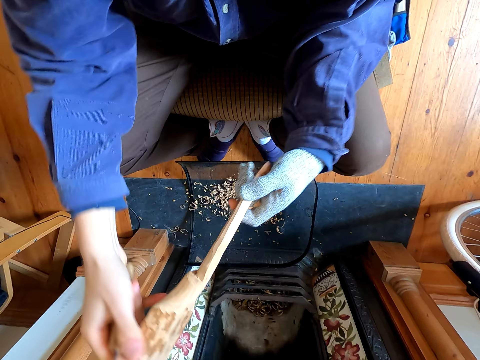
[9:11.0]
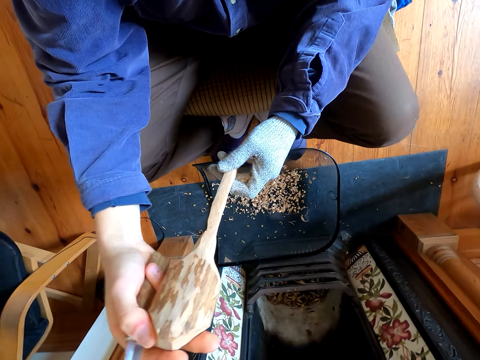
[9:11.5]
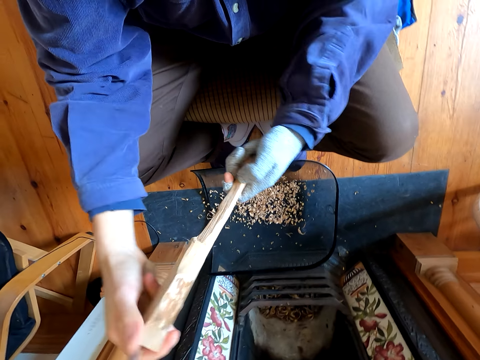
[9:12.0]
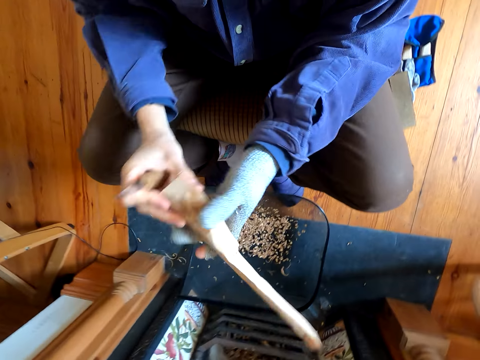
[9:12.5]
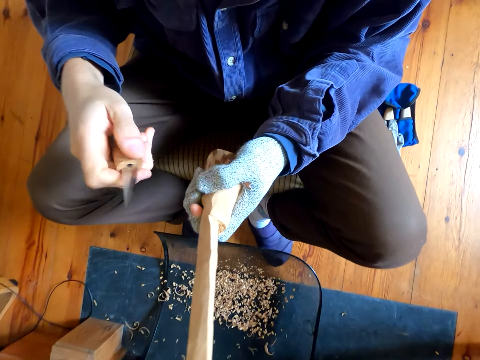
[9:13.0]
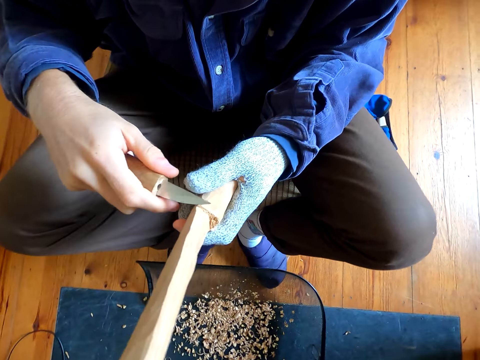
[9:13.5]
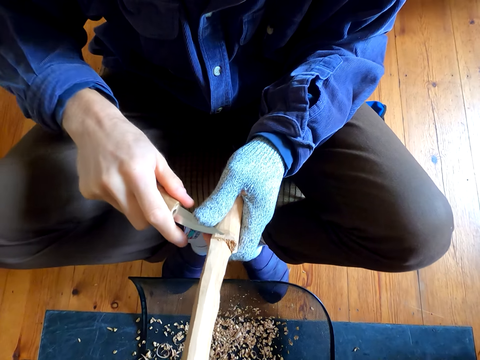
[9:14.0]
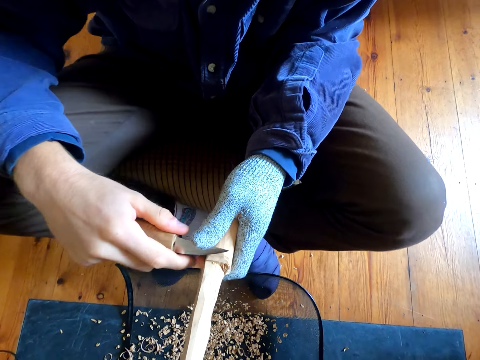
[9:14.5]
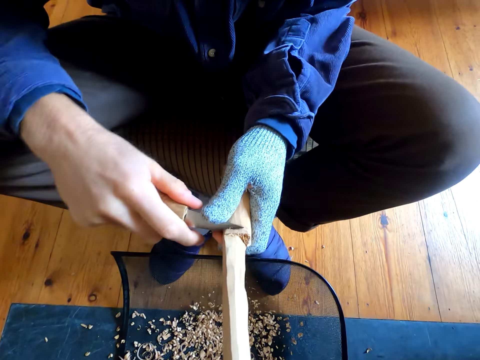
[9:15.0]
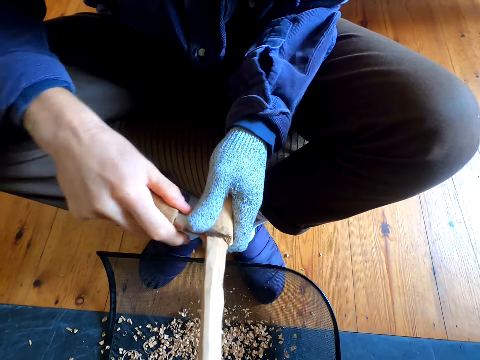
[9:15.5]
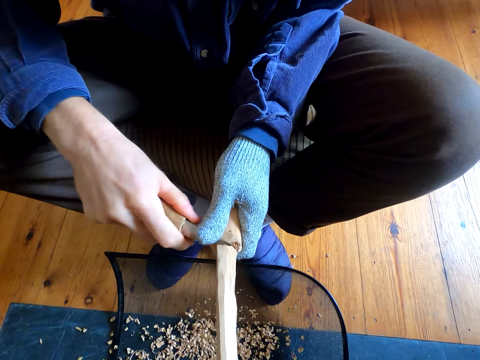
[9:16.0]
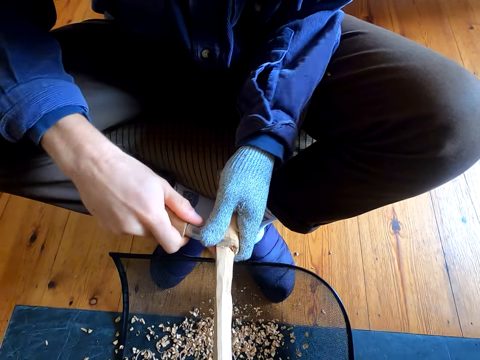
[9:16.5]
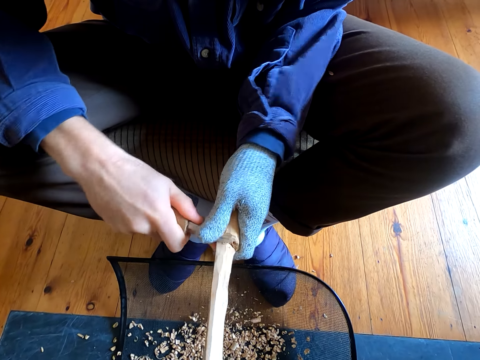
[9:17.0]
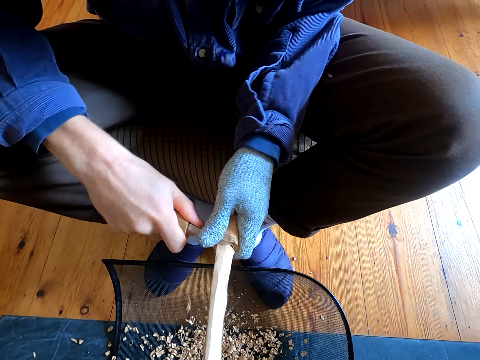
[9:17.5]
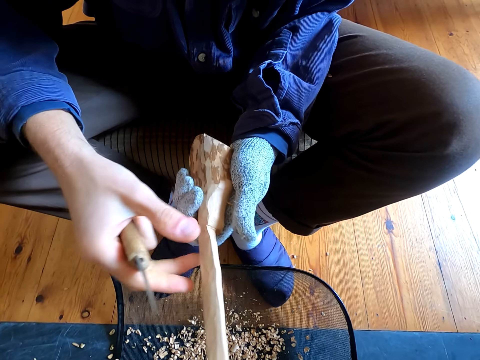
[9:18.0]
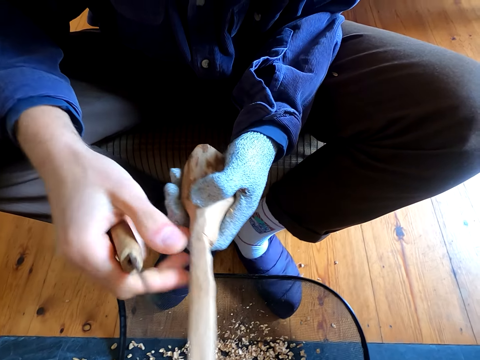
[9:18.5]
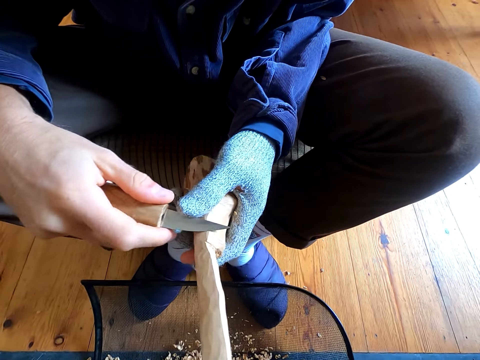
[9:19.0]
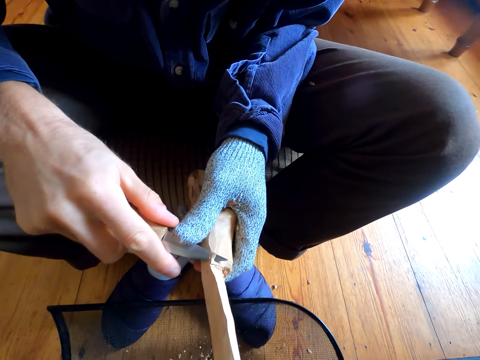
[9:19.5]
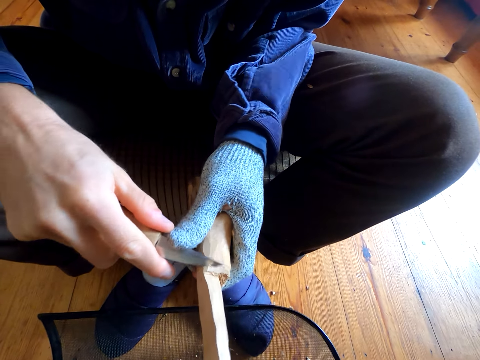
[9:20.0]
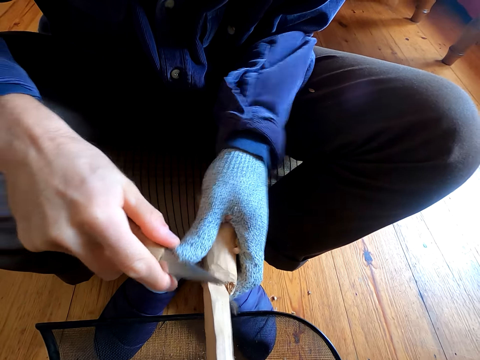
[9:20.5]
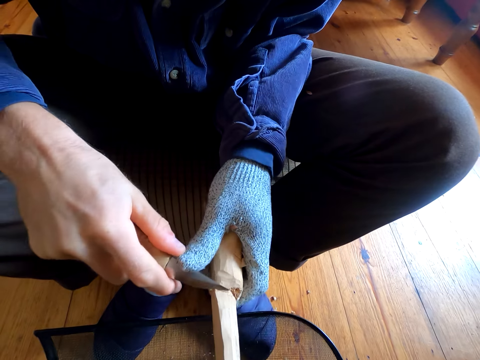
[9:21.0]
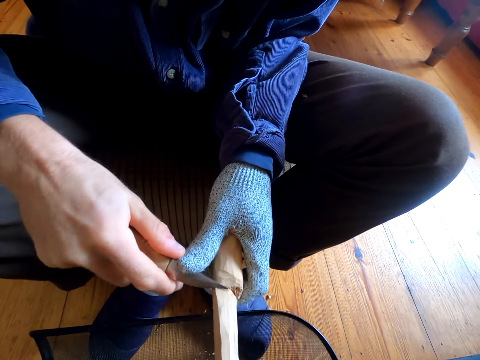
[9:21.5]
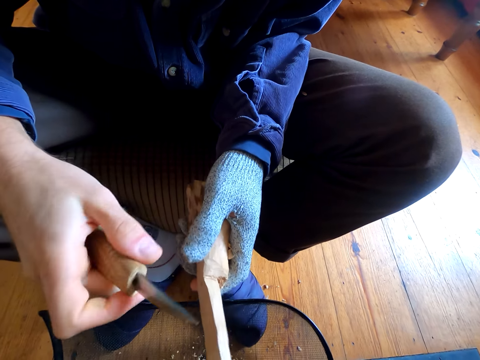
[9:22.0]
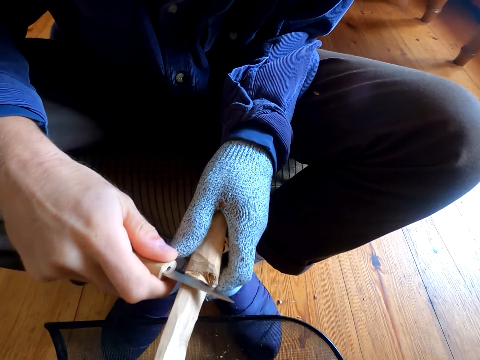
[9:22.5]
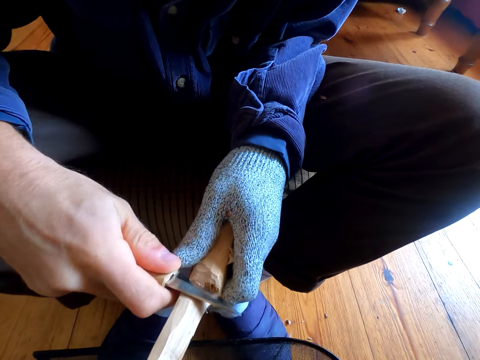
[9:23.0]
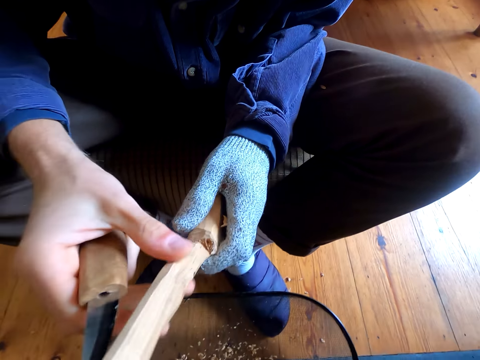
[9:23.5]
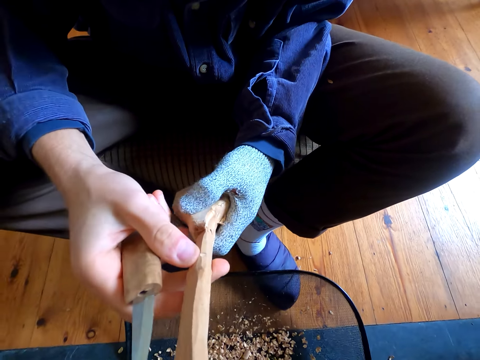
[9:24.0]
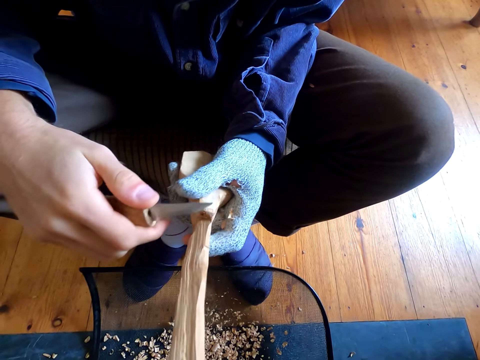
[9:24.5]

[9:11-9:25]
The camera wearer turns the wood. They carve the wood with a knife. They carve the wood with the knife repeatedly.
